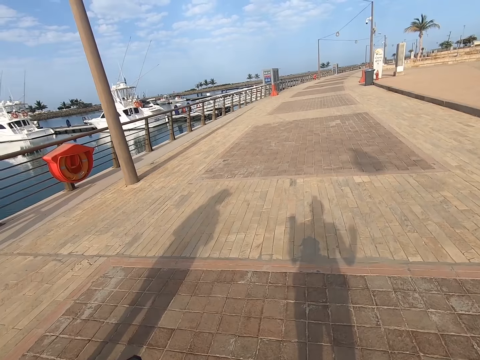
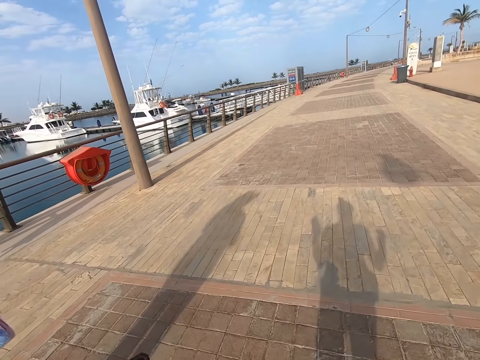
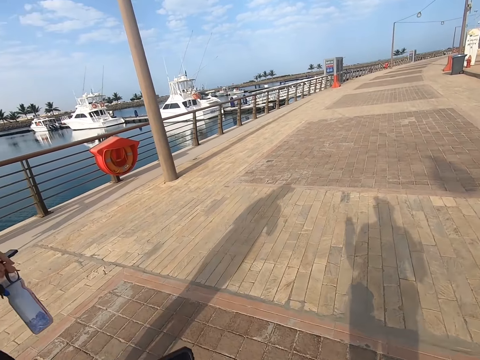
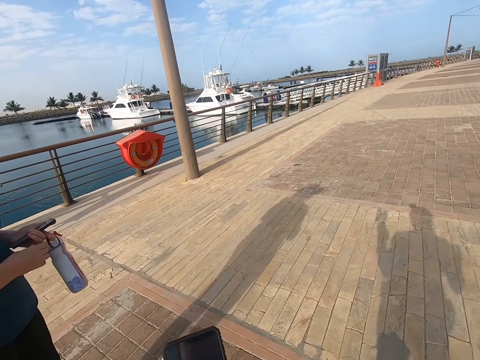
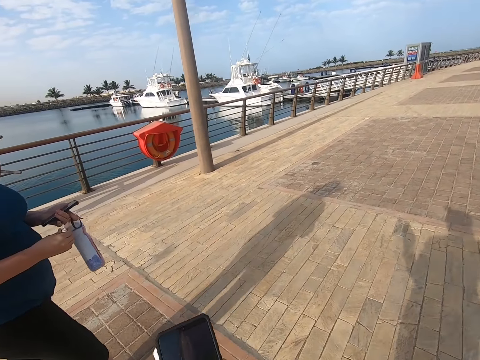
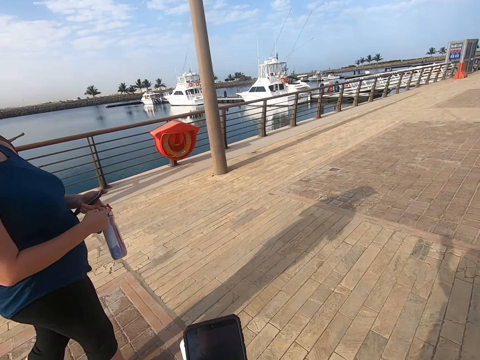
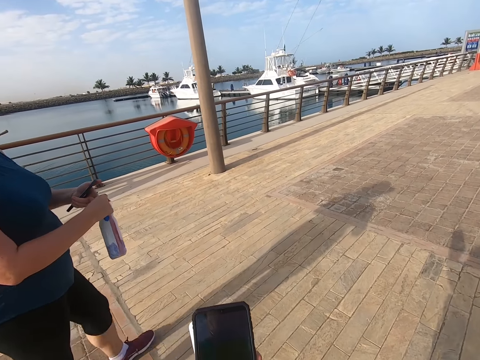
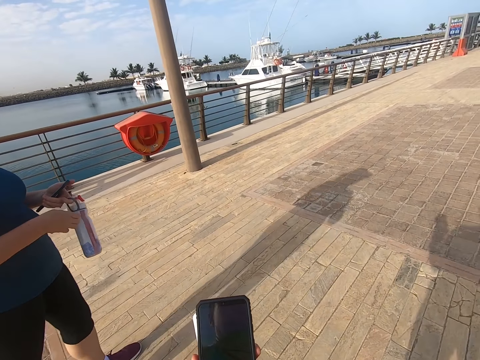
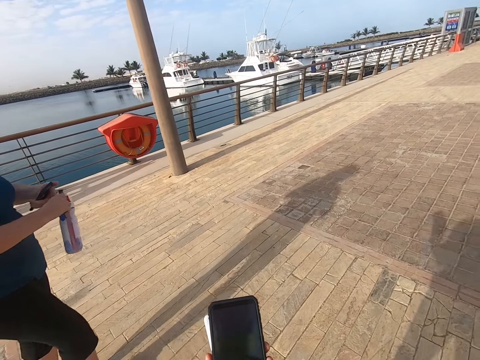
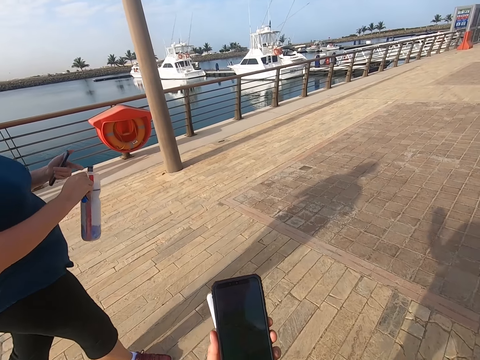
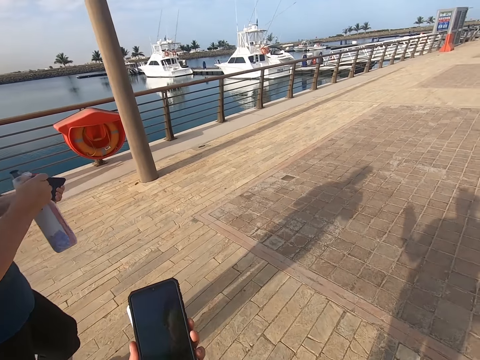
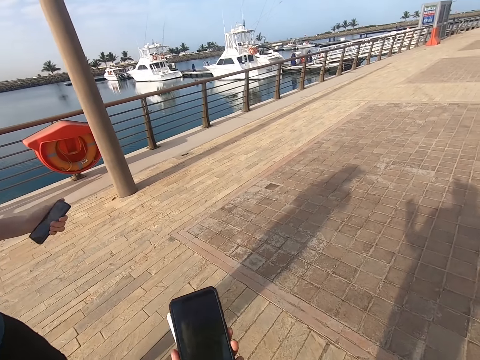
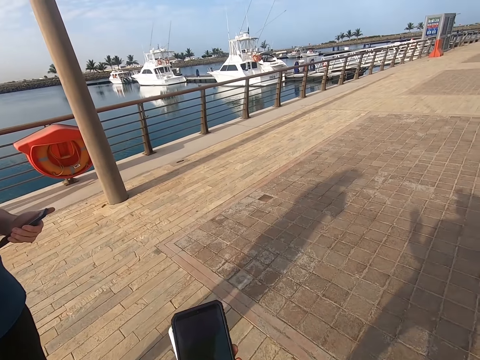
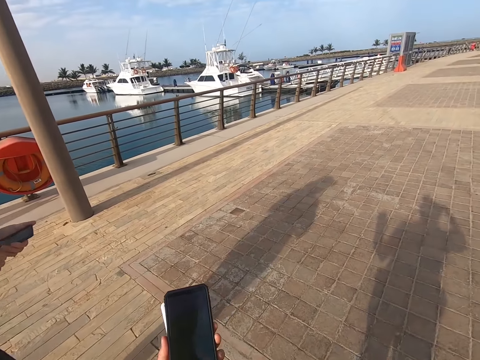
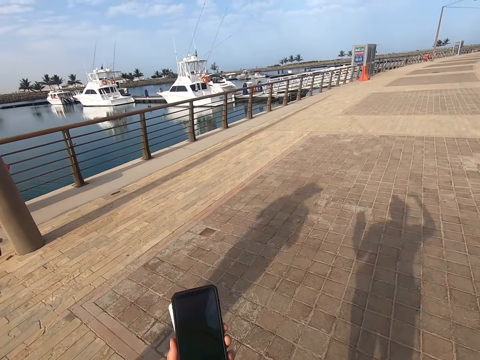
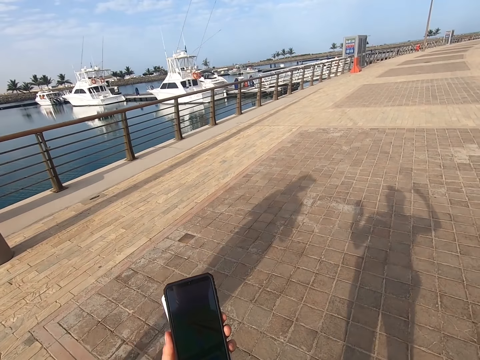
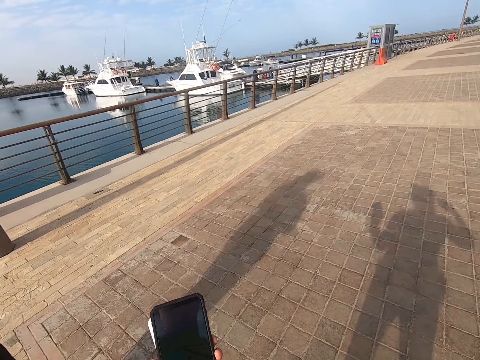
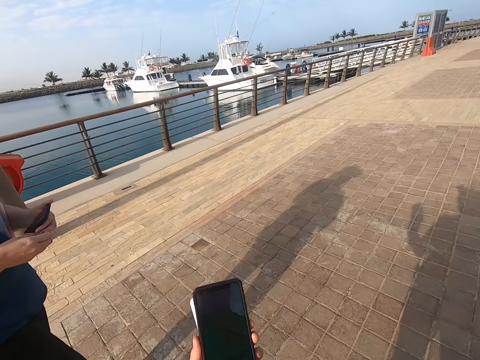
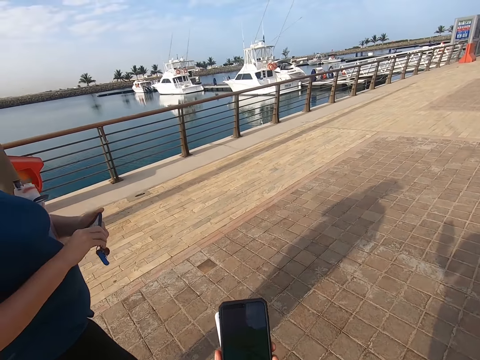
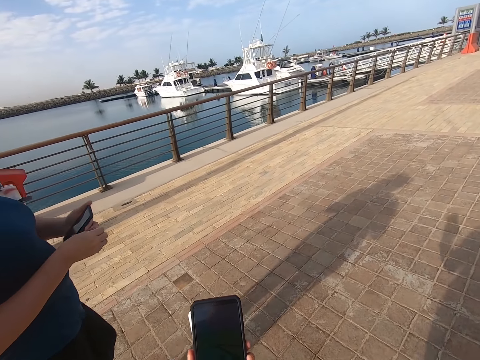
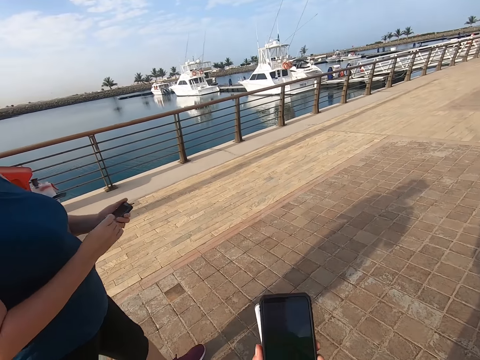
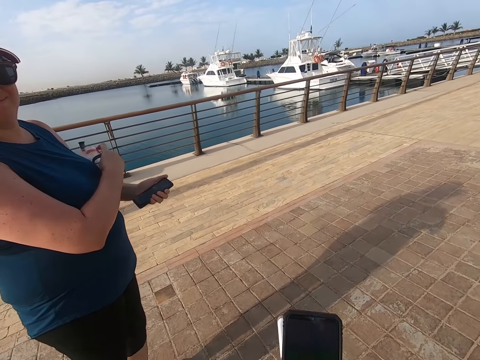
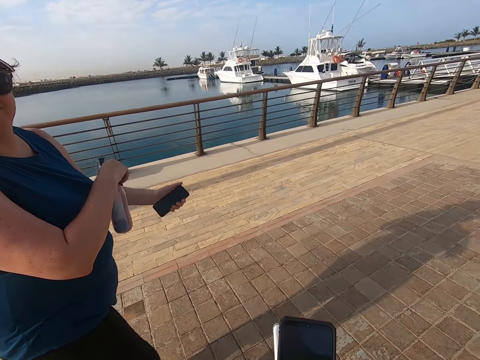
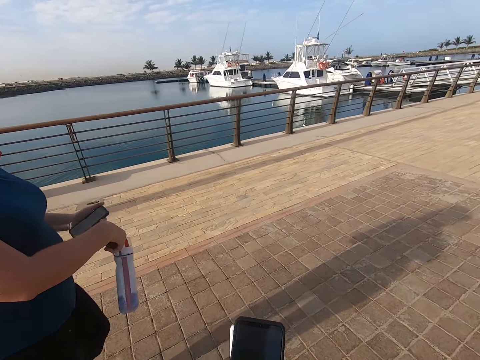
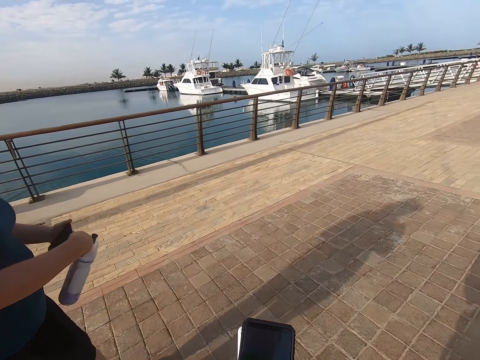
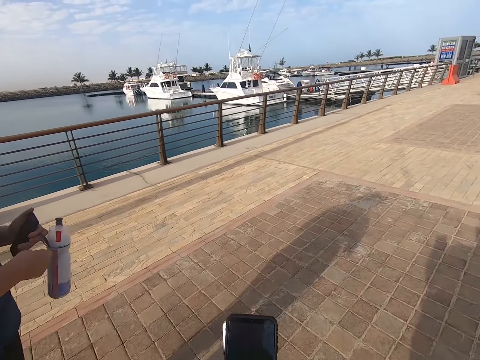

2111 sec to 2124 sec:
A man walks on the road. The camera wearer scrolls the phone. The man looks at the camera wearer.

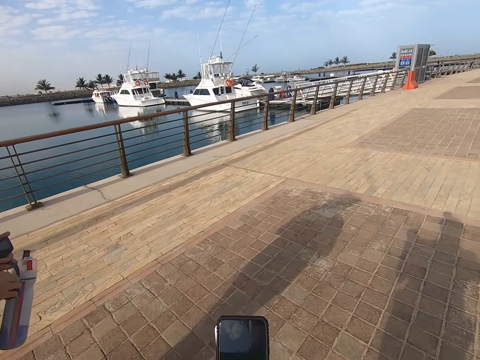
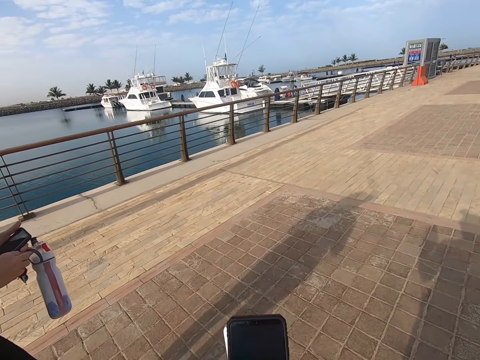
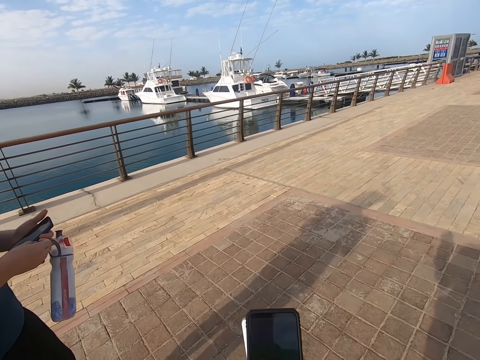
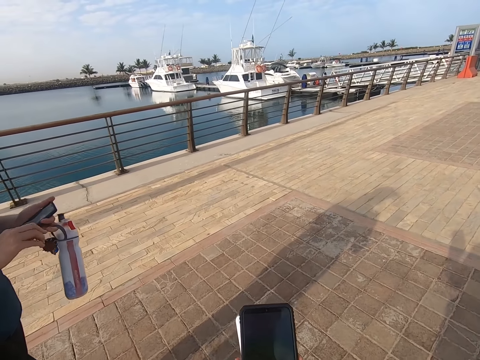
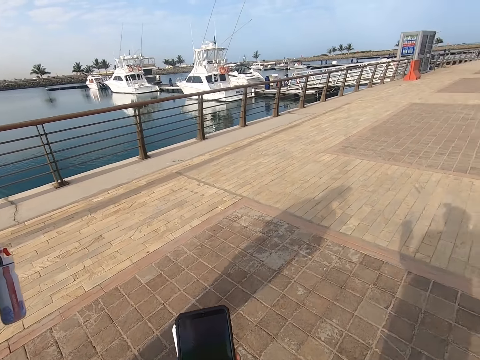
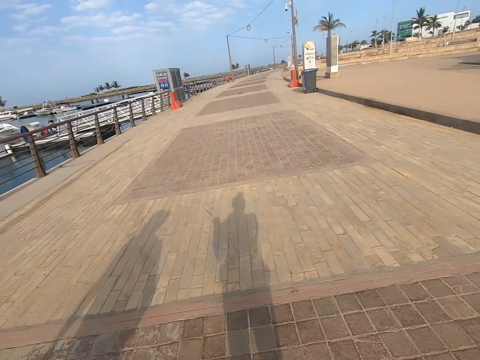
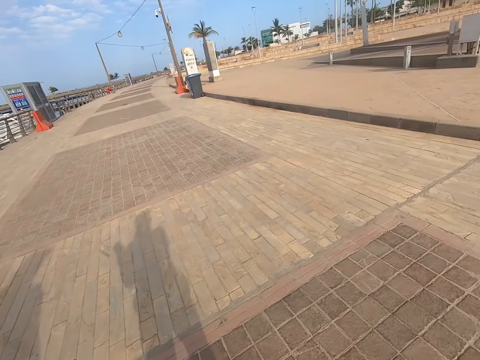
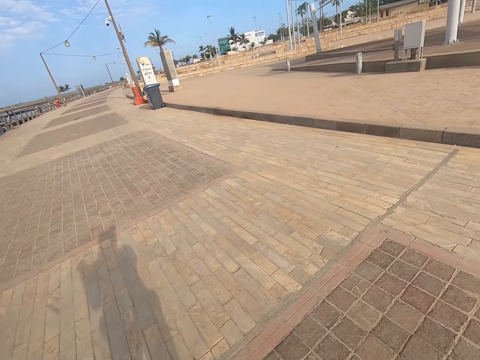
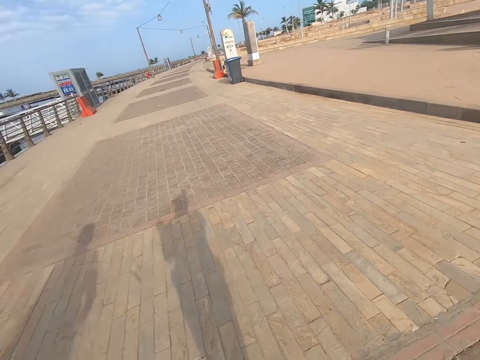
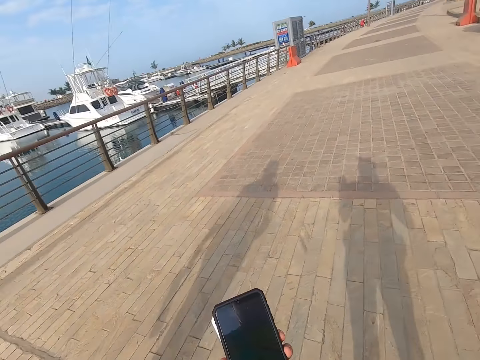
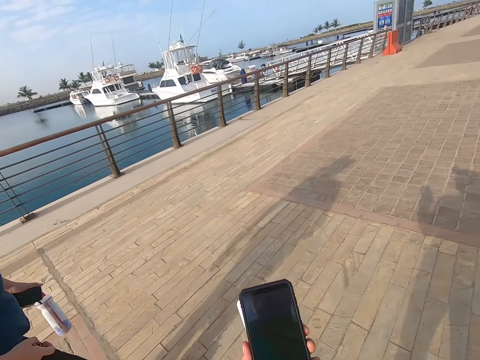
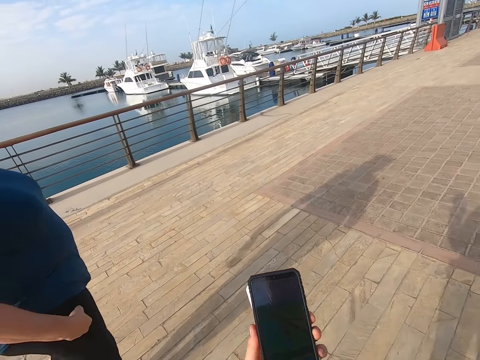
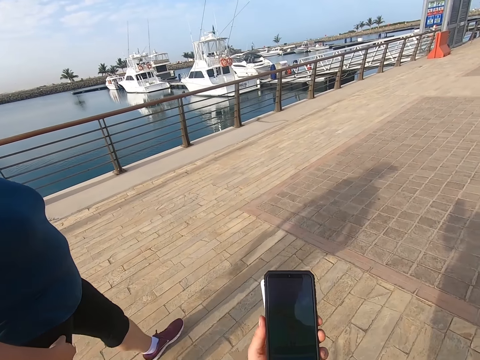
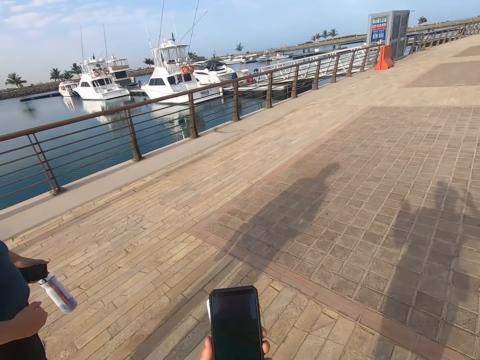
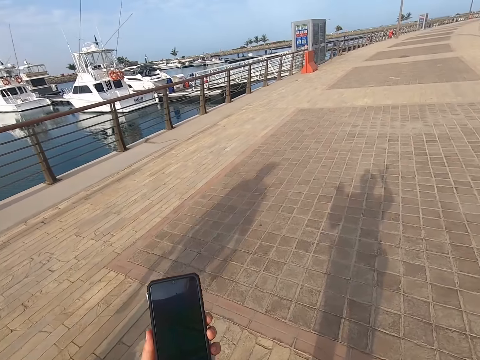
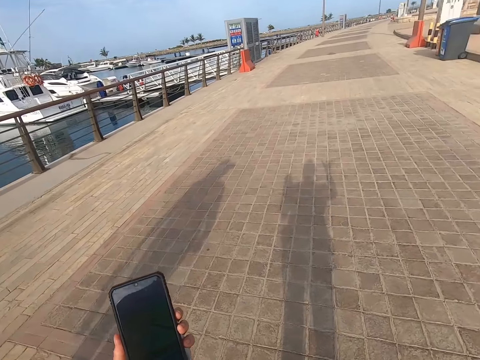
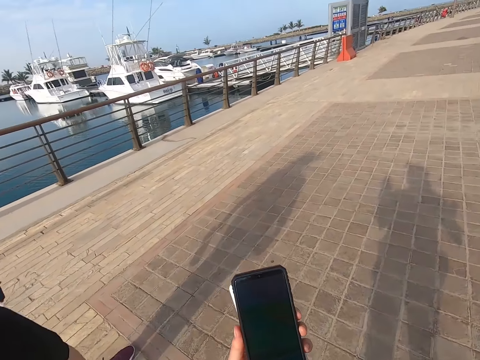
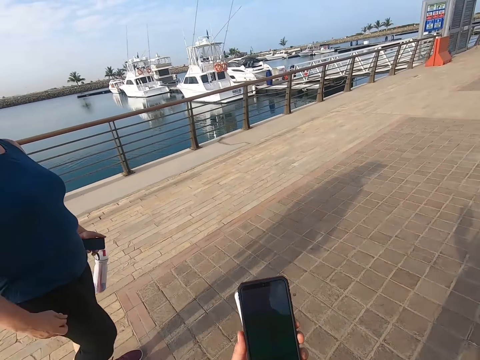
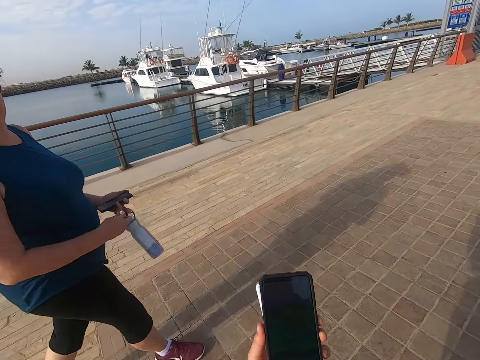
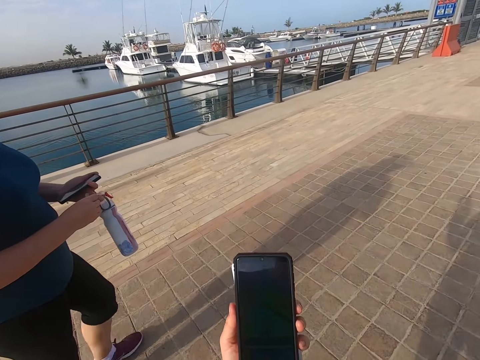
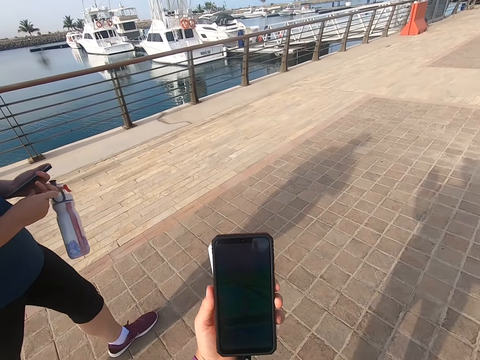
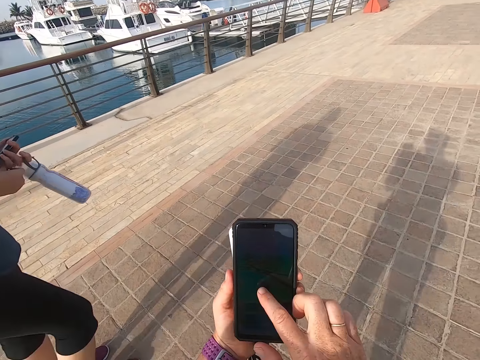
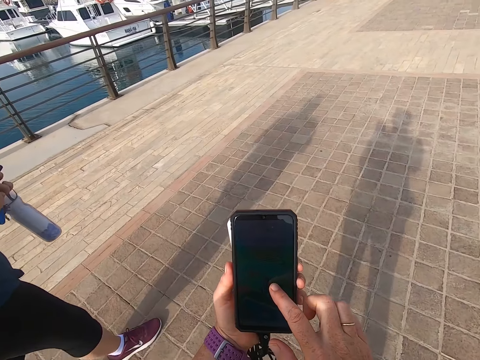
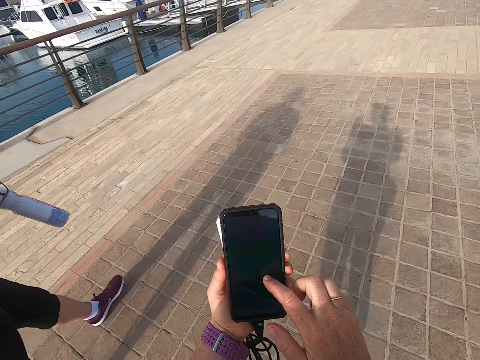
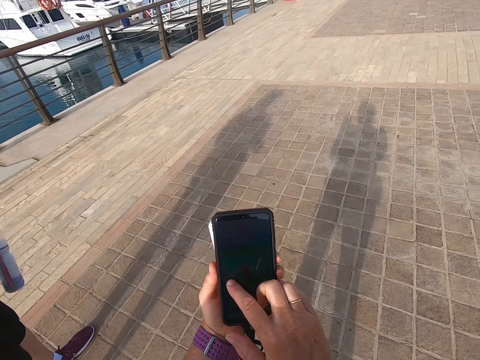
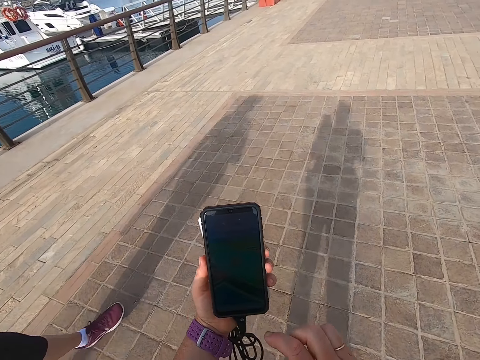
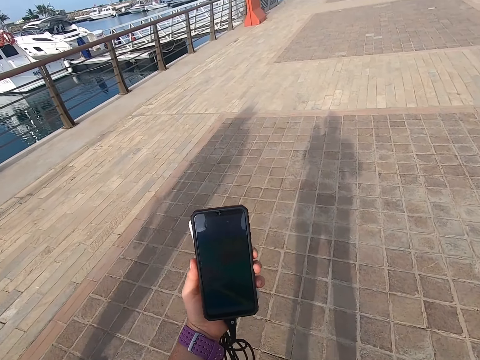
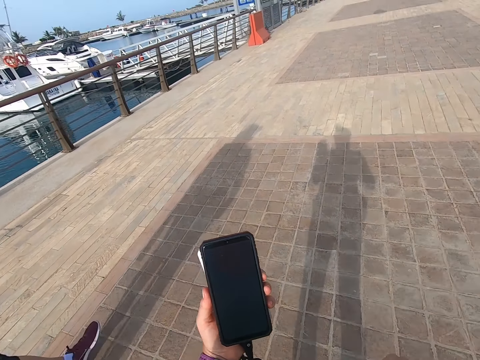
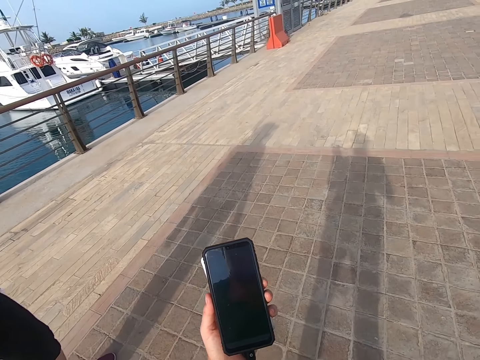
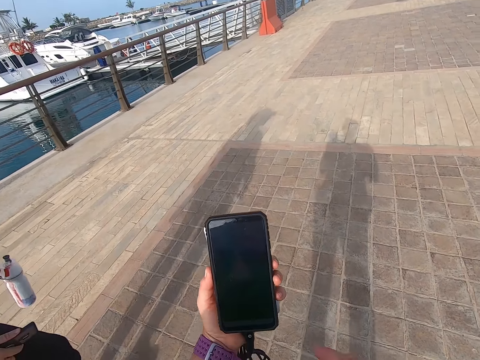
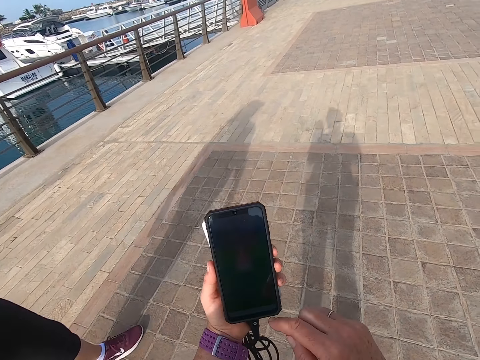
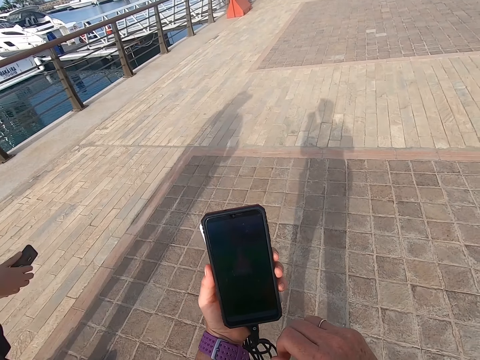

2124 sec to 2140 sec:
The camera wearer walks on the road. They walk on the road again. A man walks on the road. The camera wearer looks on the phone. They scroll the phone. They touch the phone. They take a selfie.
